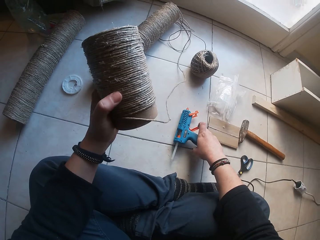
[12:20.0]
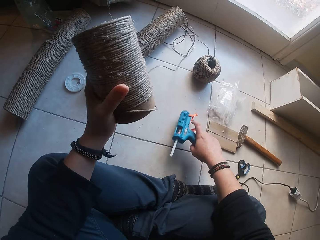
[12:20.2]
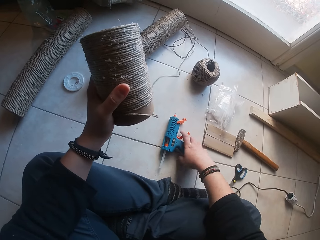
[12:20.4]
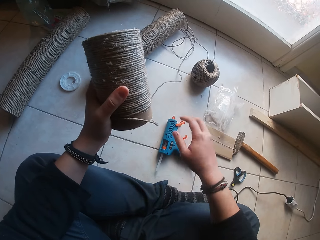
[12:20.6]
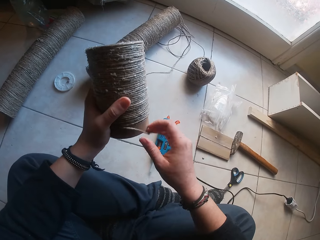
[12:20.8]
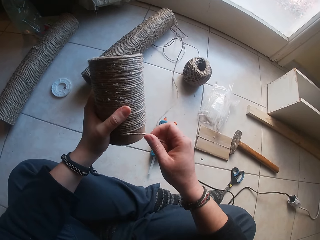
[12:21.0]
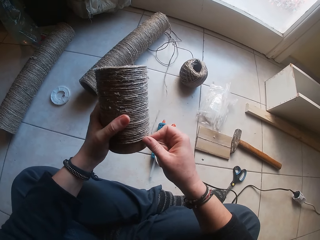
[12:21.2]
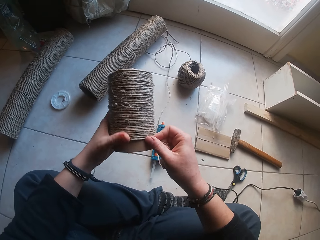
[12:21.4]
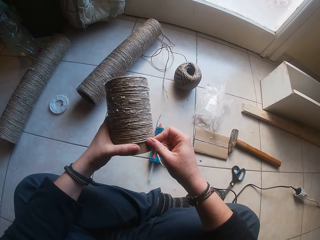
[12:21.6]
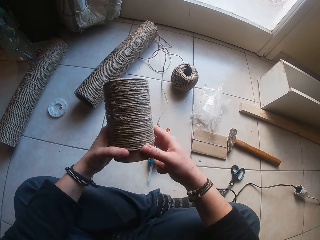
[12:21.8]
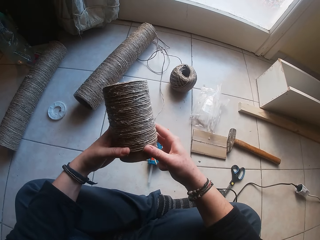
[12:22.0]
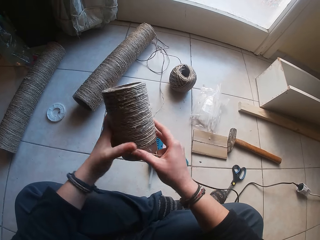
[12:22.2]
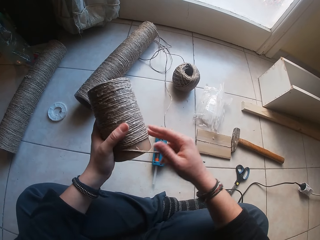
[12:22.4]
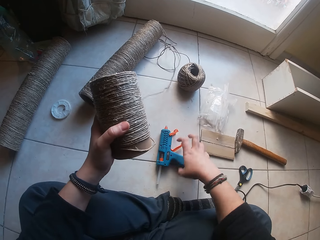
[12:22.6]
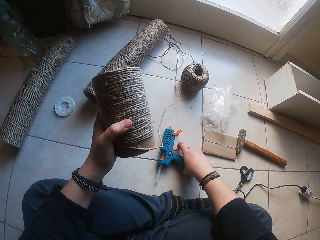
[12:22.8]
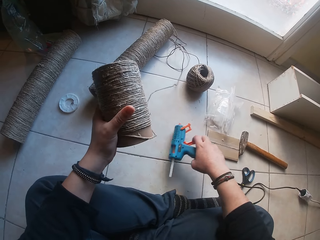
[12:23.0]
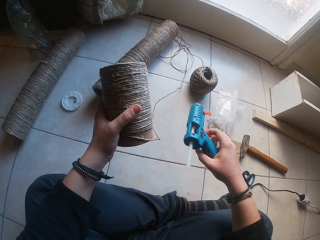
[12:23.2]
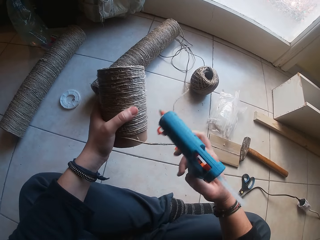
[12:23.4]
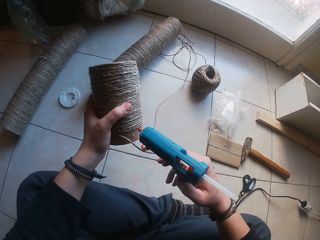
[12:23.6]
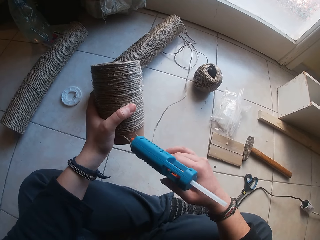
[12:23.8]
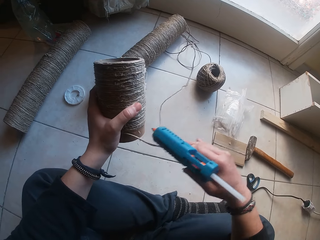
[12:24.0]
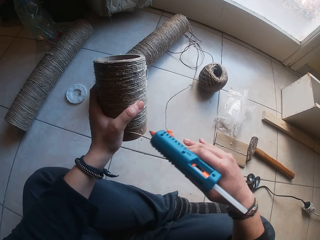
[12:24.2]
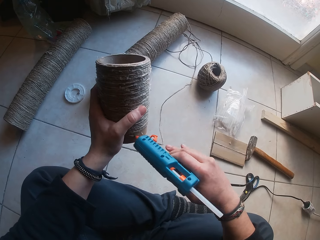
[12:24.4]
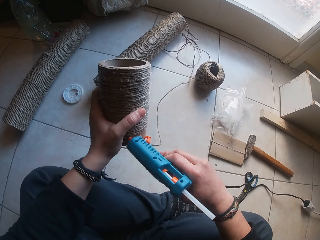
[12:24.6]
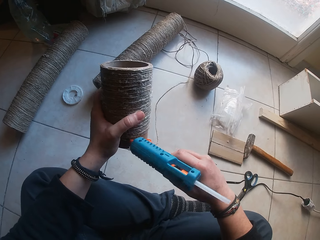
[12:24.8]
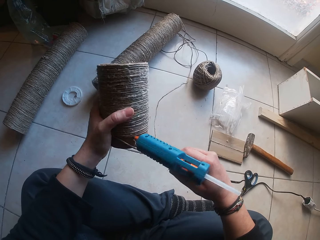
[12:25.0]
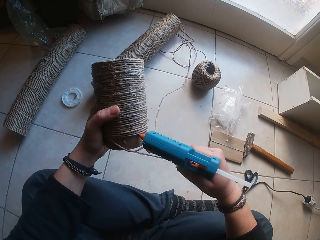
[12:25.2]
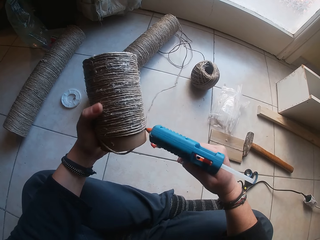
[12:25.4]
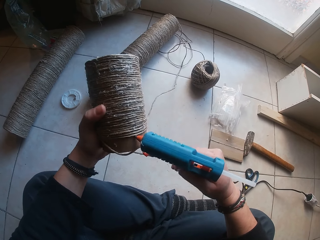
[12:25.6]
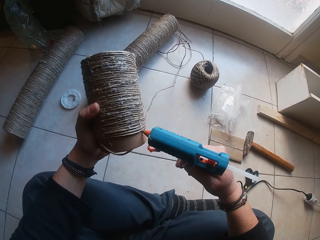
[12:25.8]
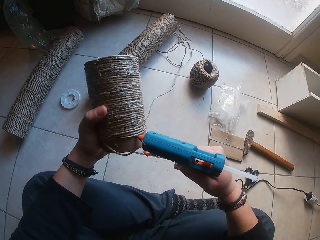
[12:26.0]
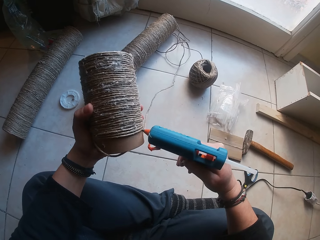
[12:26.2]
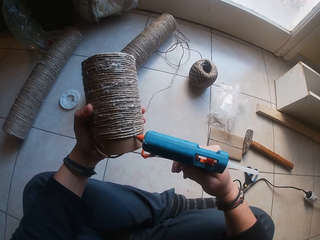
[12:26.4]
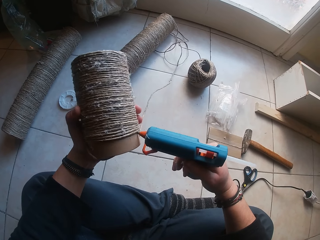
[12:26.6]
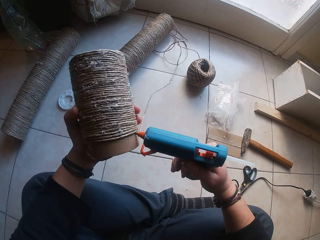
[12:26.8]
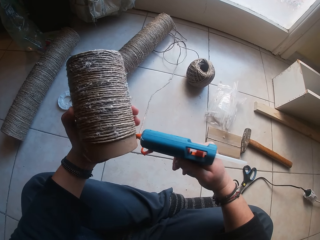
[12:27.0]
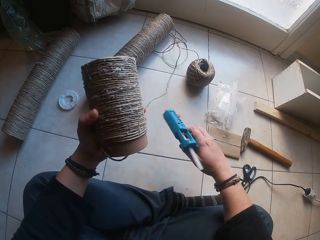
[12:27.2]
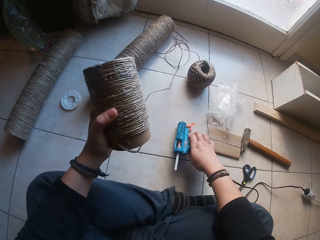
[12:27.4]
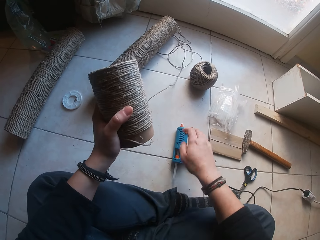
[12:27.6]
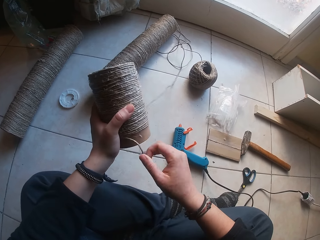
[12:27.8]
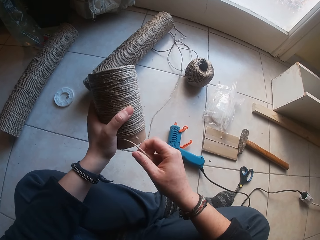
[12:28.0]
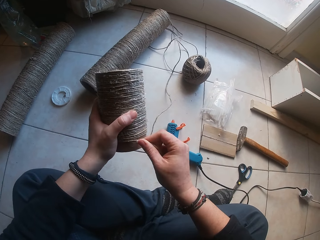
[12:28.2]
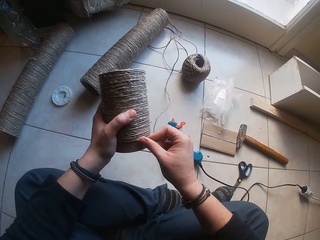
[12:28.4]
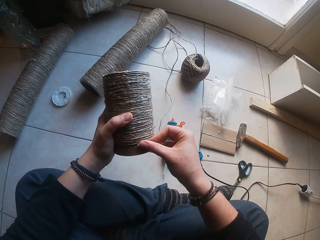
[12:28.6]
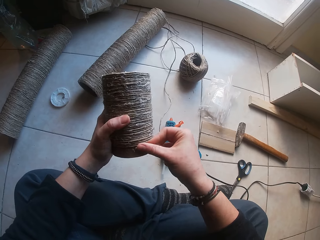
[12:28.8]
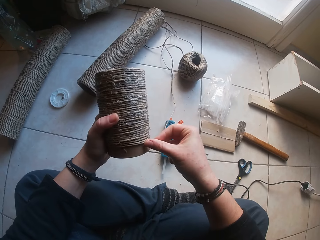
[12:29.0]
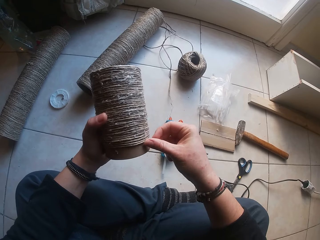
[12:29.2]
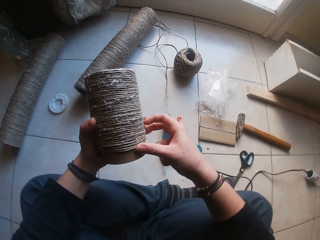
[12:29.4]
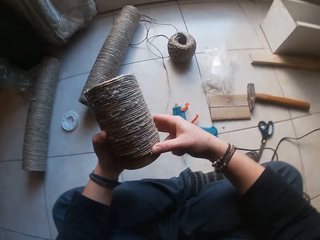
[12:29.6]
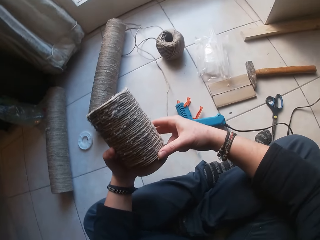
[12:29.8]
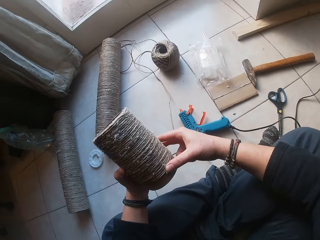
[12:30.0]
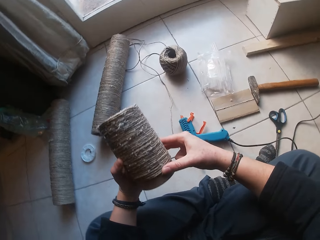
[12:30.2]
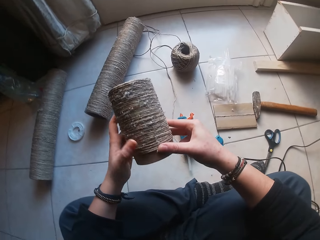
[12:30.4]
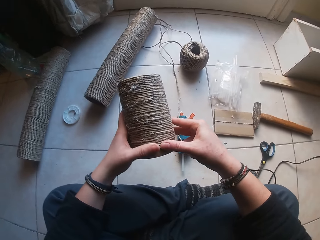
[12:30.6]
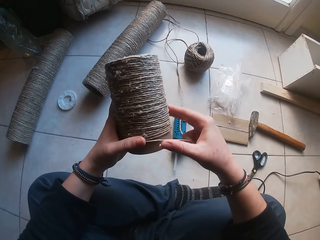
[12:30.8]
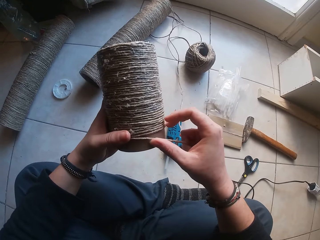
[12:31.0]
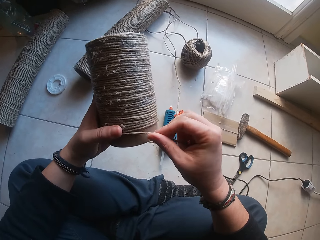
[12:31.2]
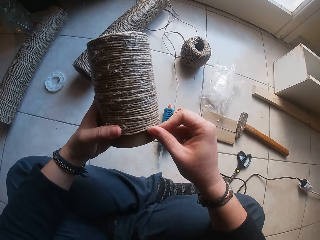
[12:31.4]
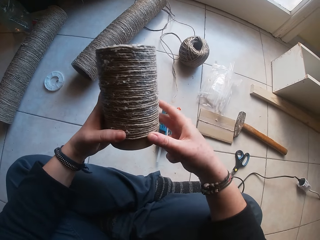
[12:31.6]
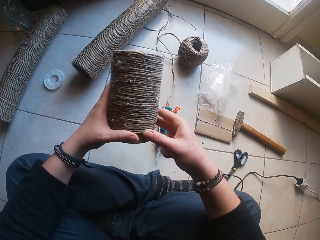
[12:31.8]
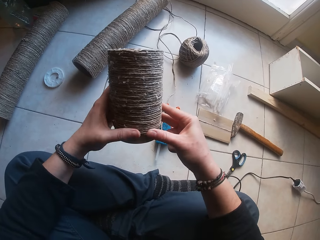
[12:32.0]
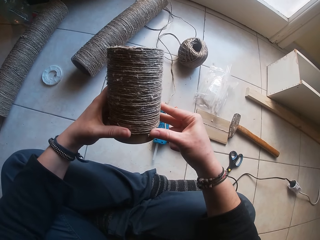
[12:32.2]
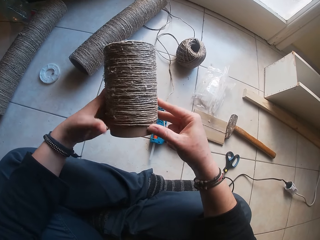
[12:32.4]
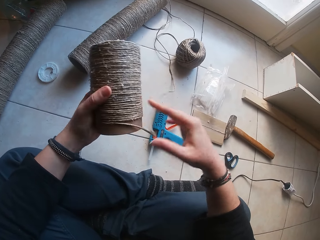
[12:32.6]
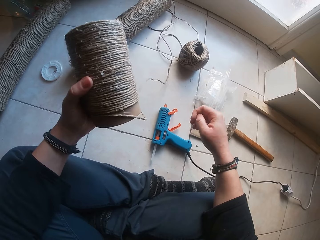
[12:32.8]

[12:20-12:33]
The camera wearer picks up the glue gun from the floor with her right hand. She drops the glue gun from her right hand on the floor. She glues the rope around the paperboard roll in her left hand with her right hand. She glues the rope around the paperboard roll with both hands. She picks up the glue gun from the floor with her right hand. She applies glue from the glue gun in her right hand to the paperboard roll in her left hand. She drops the glue gun from her right hand on the floor. She glues the rope around the paperboard roll in her left hand with her right hand. She glues the rope around the paperboard roll with both hands.

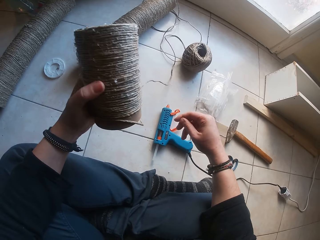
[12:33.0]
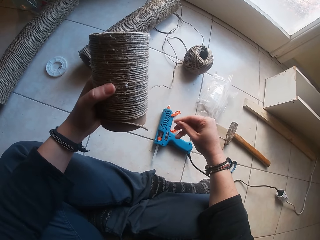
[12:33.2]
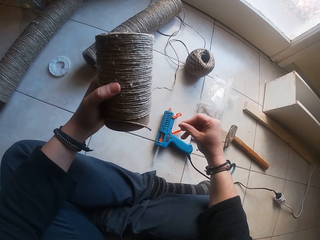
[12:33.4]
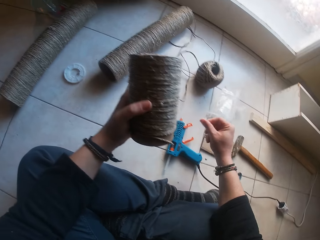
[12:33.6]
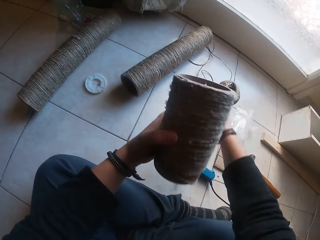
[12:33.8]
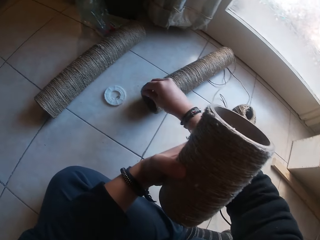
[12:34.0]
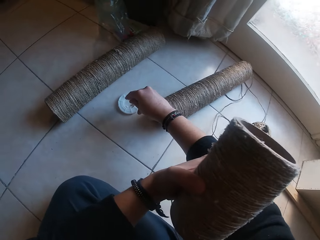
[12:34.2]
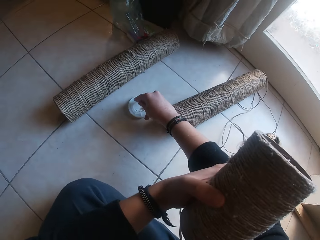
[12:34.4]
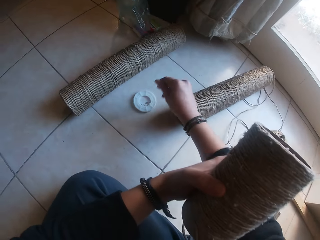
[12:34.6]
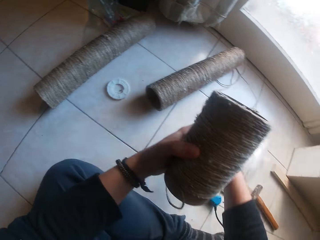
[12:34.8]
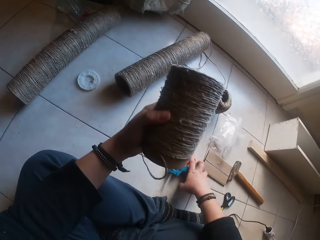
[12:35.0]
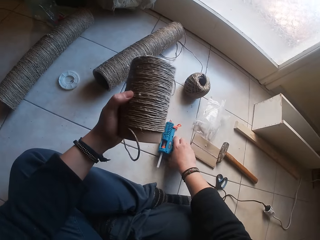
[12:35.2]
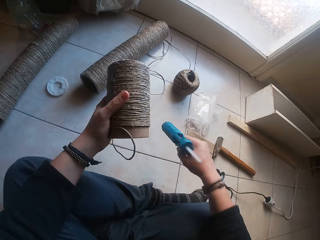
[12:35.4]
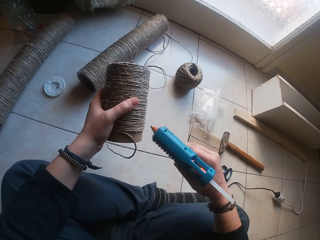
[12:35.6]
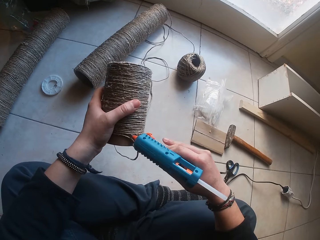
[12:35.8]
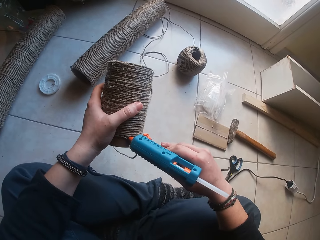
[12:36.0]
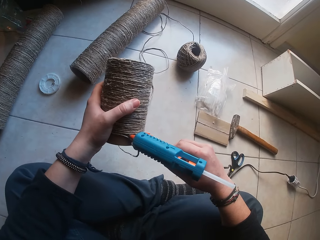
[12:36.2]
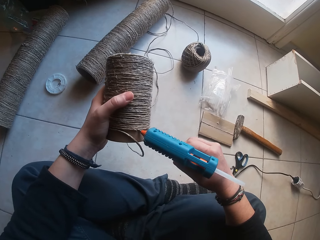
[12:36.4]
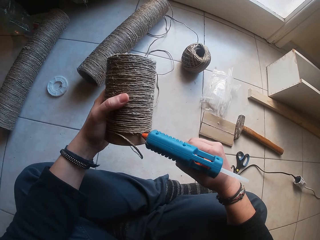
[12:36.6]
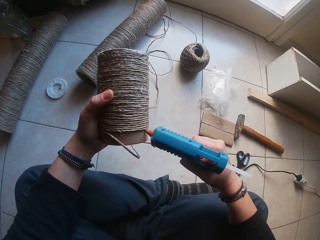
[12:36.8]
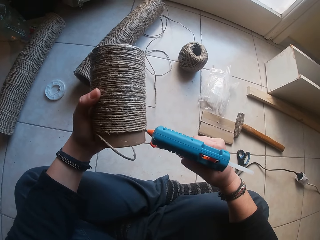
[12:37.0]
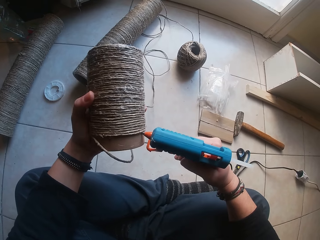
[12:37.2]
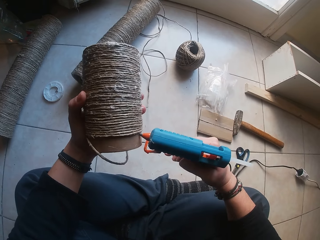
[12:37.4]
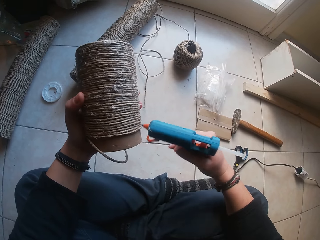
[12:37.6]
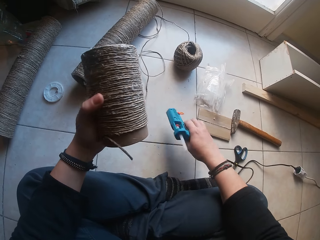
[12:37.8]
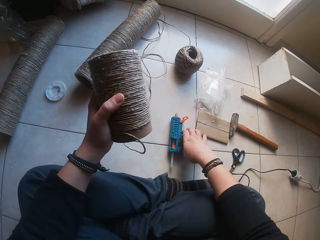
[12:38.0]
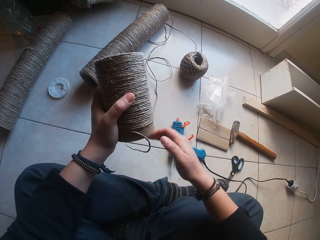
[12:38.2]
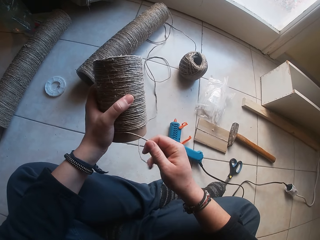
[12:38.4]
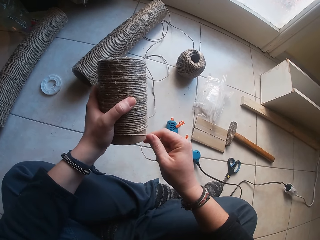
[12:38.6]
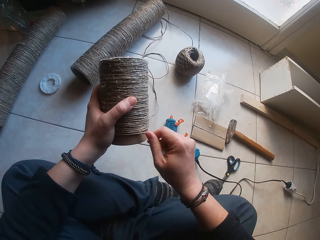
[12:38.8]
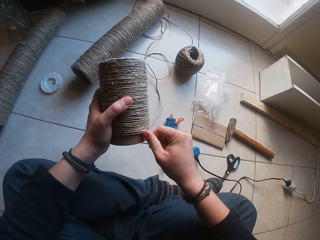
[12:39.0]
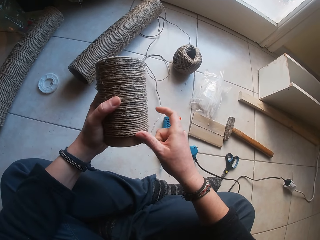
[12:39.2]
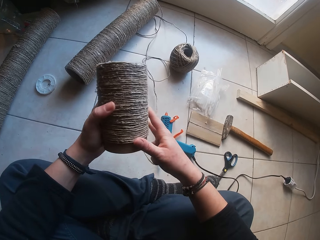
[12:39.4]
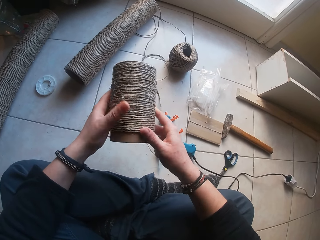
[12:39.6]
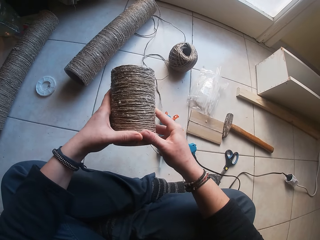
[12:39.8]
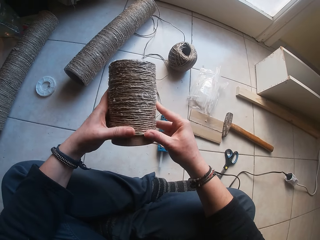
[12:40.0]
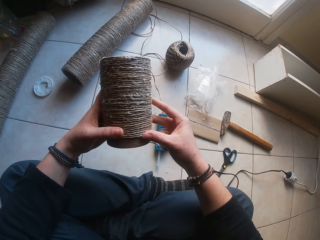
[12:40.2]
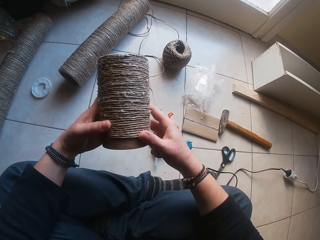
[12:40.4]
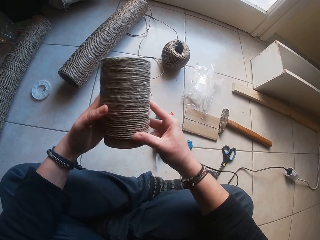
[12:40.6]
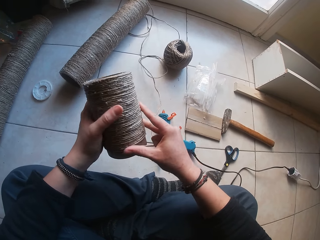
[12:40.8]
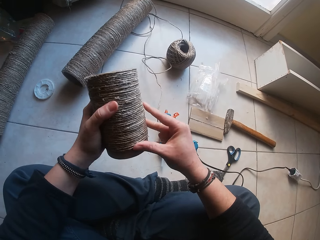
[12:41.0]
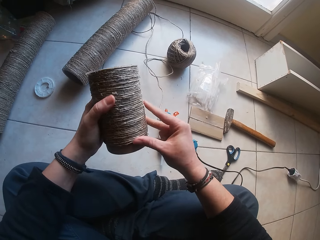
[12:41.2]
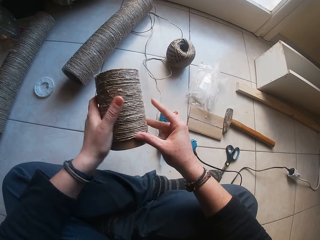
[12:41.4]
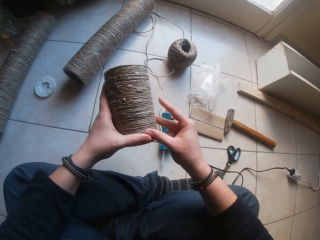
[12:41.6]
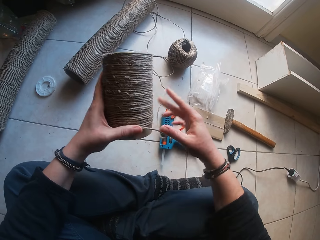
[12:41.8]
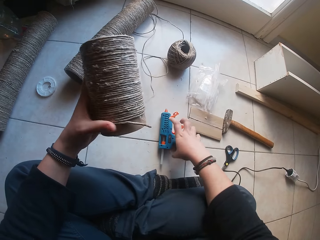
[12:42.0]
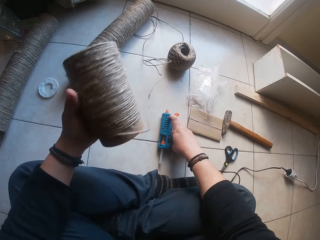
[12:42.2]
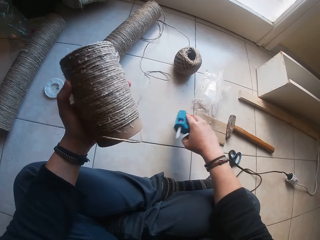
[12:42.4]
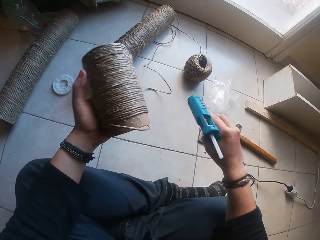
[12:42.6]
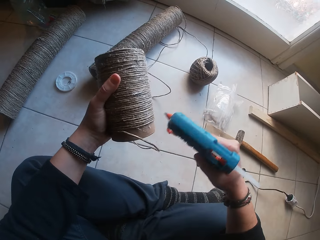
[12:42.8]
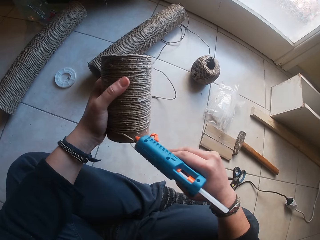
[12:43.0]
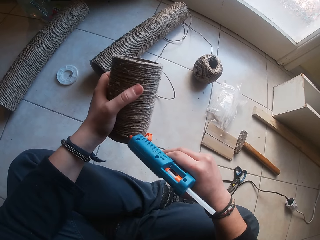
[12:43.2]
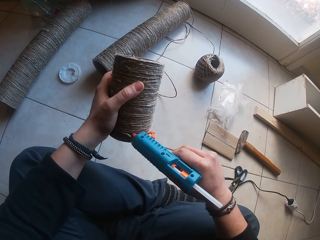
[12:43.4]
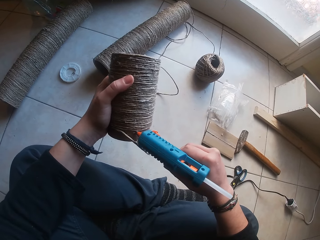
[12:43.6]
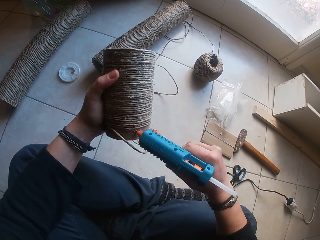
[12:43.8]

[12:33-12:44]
The camera wearer drops fiber from her right hand into the round plastic on the floor. She picks up the glue gun from the floor with her right hand. She applies glue from the glue gun in her right hand to the paperboard roll in her left hand. She drops the glue gun from her right hand on the floor. She glues the rope around the paperboard roll in her left hand with her right hand. She glues the rope around the paperboard roll with both hands. She picks up the glue gun from the floor with her right hand. She applies glue from the glue gun in her right hand to the paperboard roll in her left hand.
